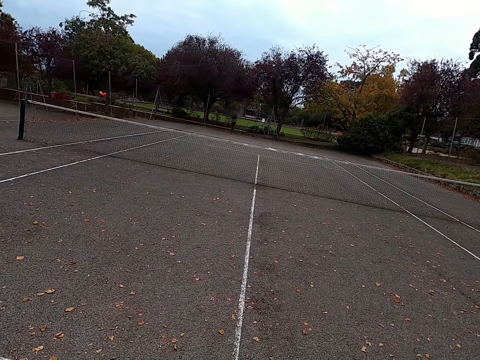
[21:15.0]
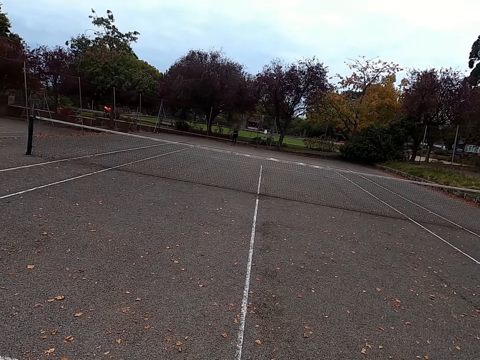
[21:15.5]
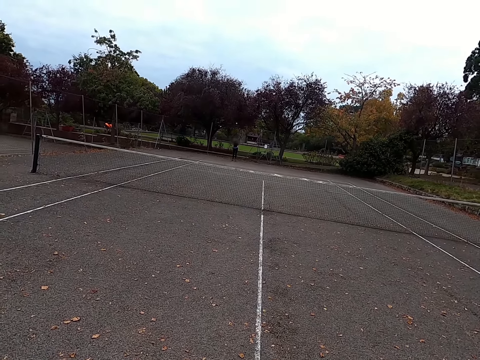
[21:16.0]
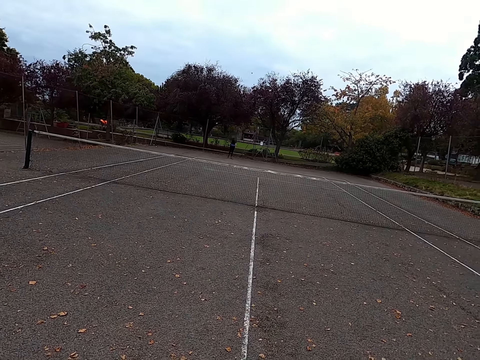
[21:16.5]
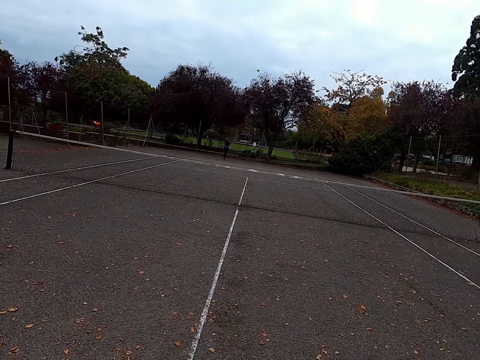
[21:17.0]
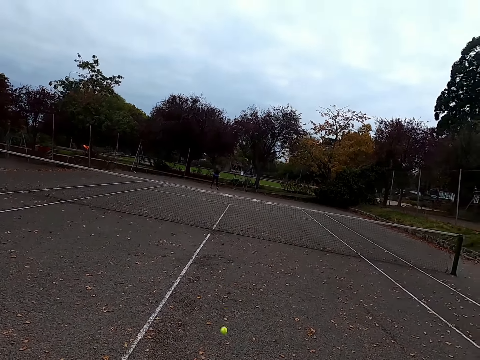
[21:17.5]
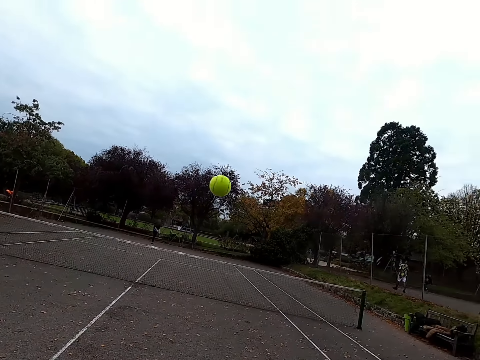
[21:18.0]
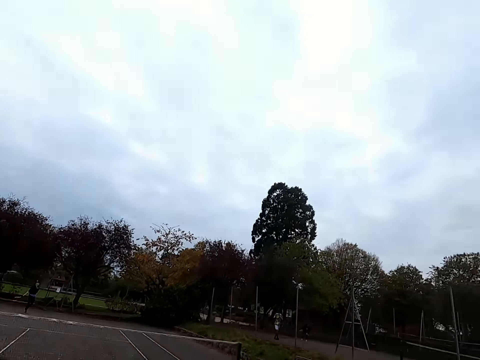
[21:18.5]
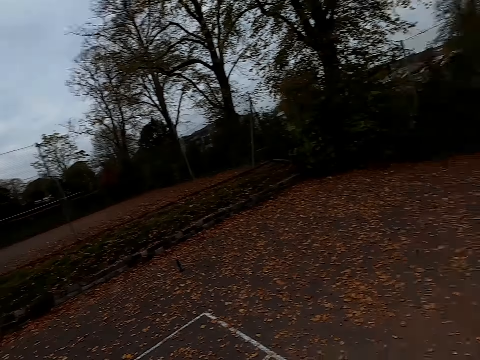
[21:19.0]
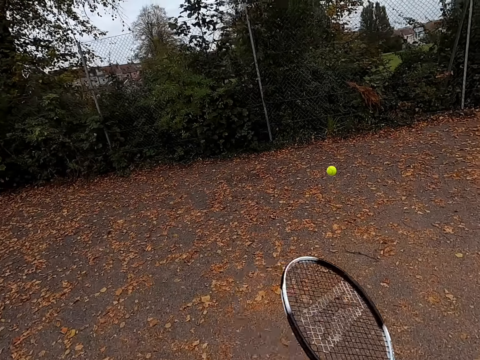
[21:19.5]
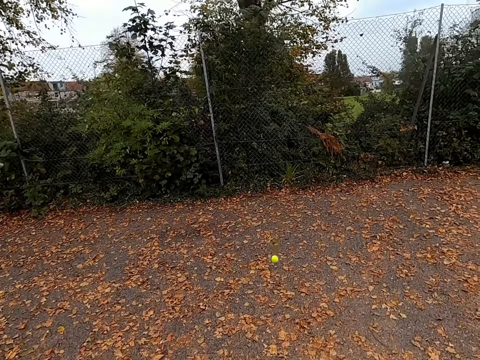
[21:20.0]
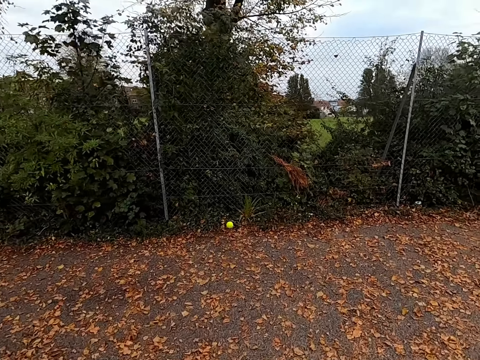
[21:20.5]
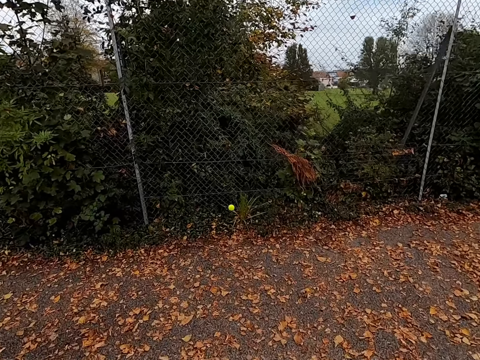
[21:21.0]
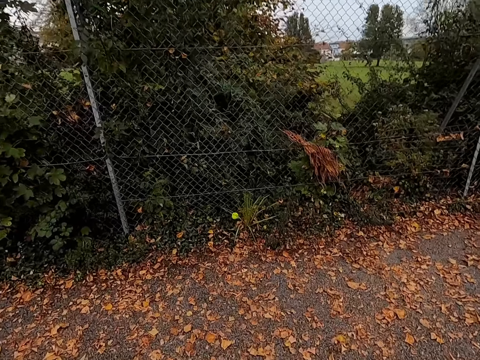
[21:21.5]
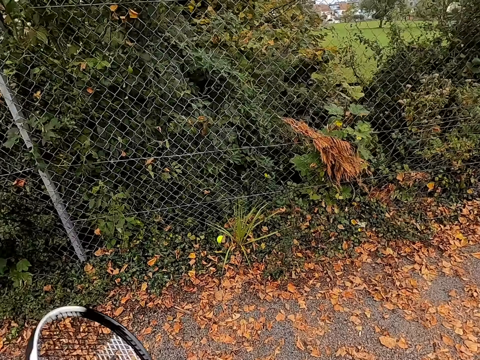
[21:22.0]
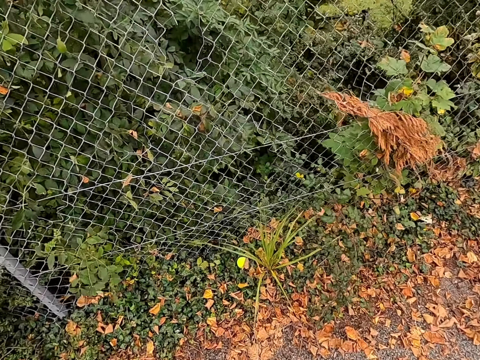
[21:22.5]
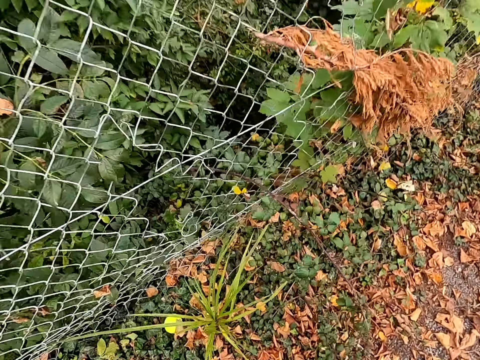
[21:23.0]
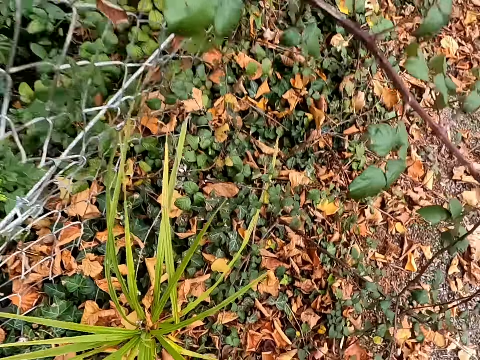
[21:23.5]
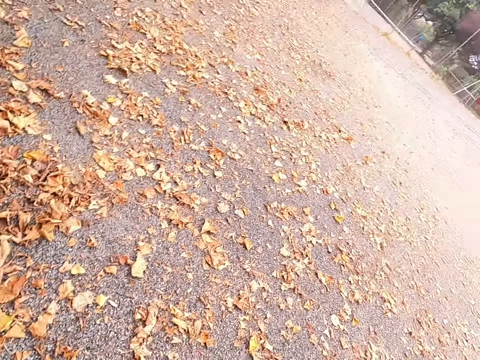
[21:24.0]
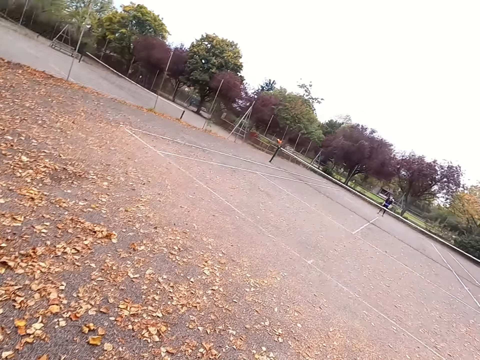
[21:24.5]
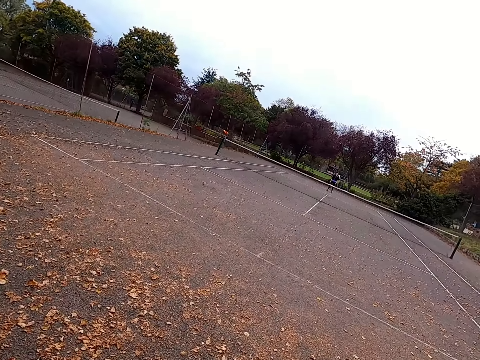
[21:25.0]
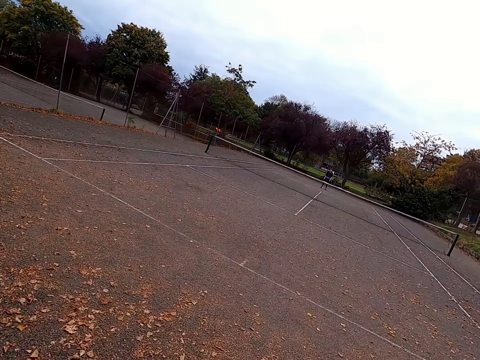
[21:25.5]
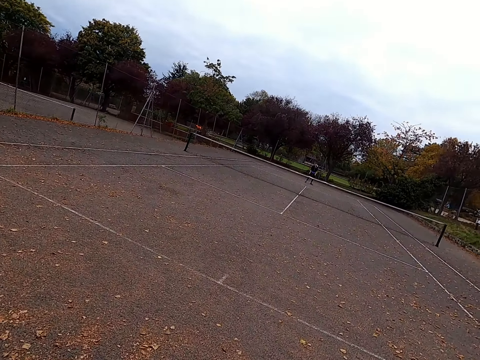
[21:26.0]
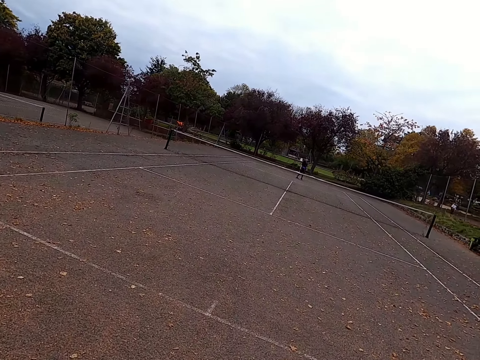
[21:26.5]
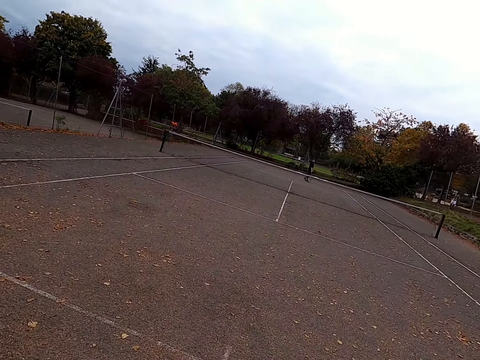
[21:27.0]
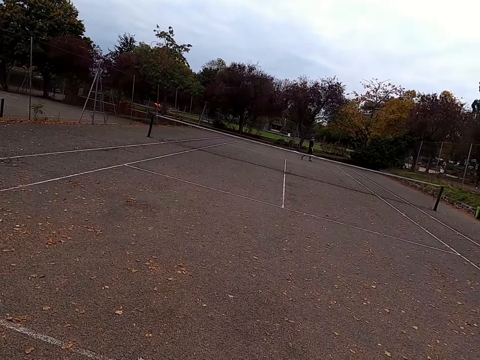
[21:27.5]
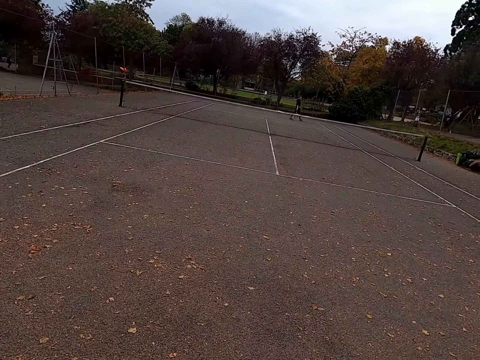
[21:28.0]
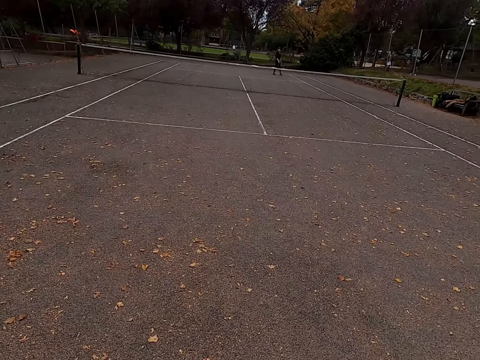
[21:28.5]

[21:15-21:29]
A woman hits a tennis ball with a racquet. The camera wearer walks around the tennis court. They go after the ball. They pick up the tennis ball and walk around the tennis court.

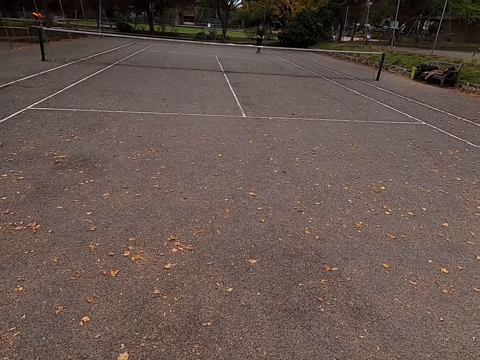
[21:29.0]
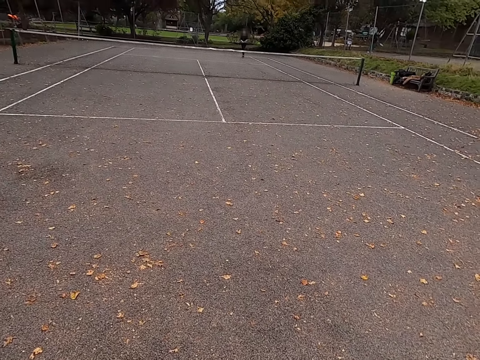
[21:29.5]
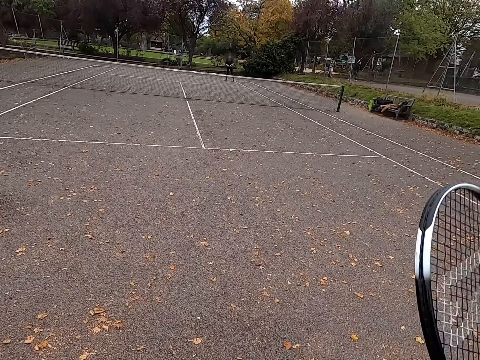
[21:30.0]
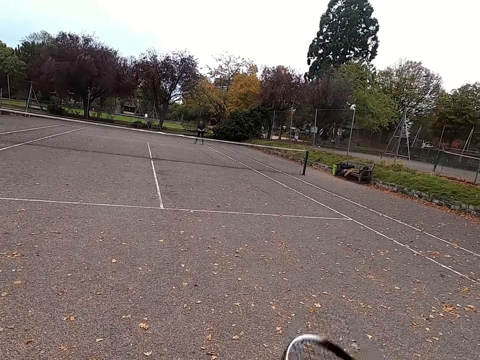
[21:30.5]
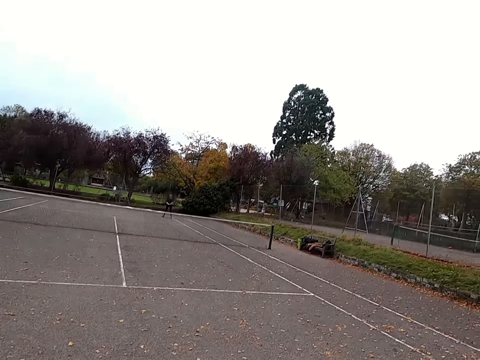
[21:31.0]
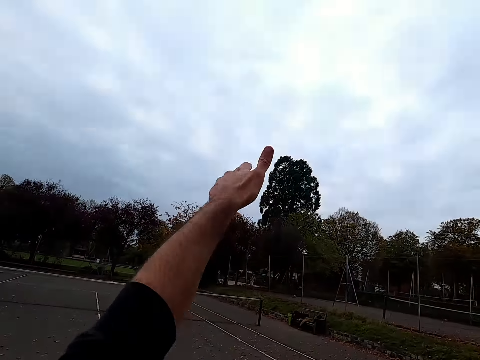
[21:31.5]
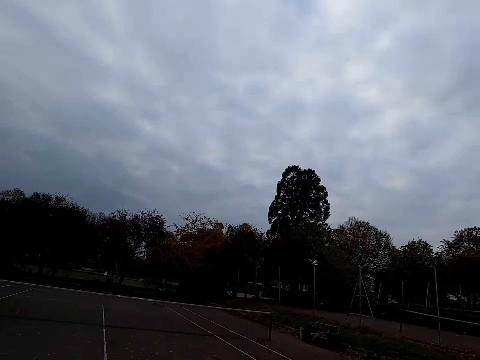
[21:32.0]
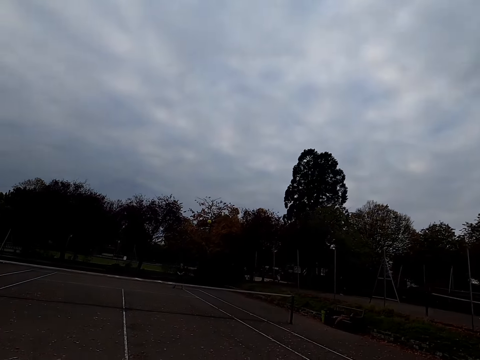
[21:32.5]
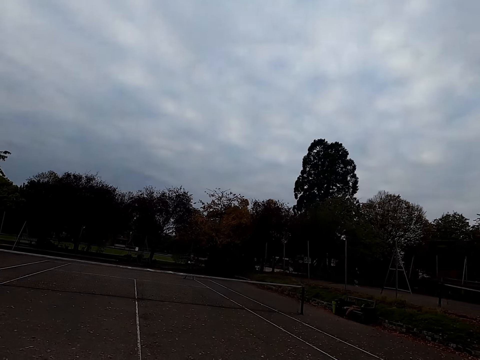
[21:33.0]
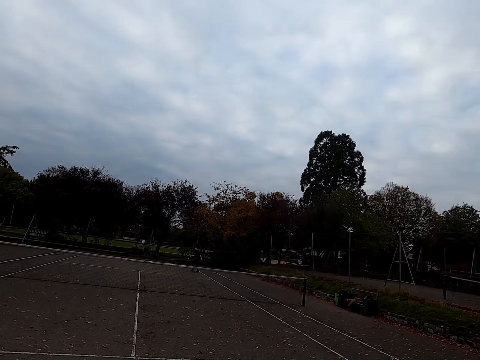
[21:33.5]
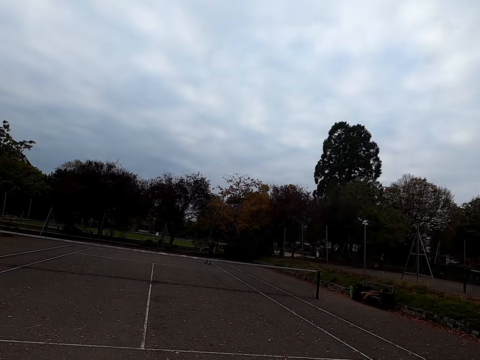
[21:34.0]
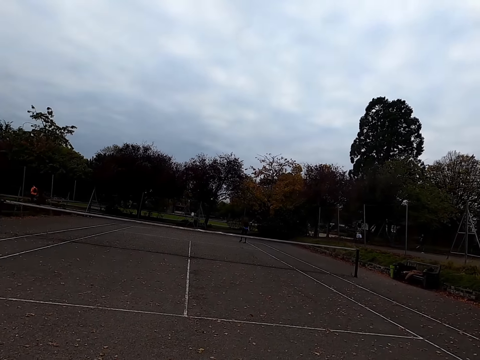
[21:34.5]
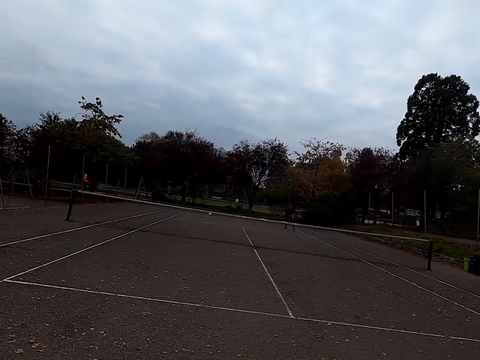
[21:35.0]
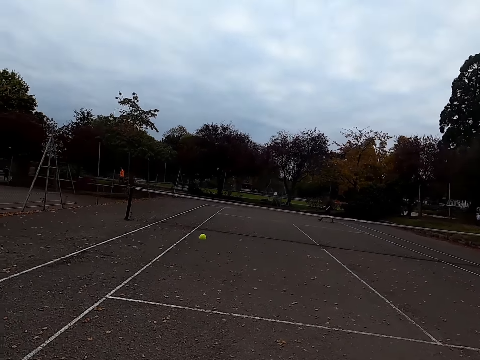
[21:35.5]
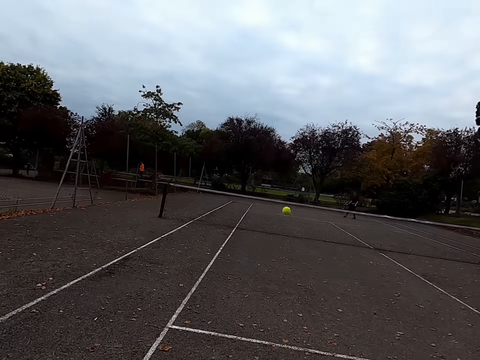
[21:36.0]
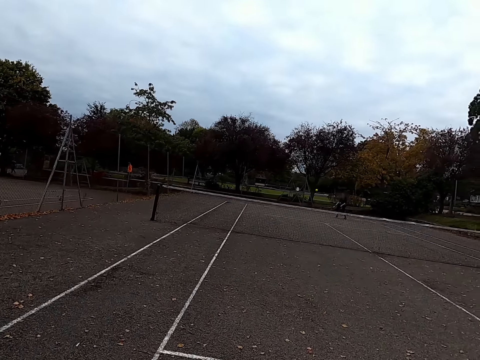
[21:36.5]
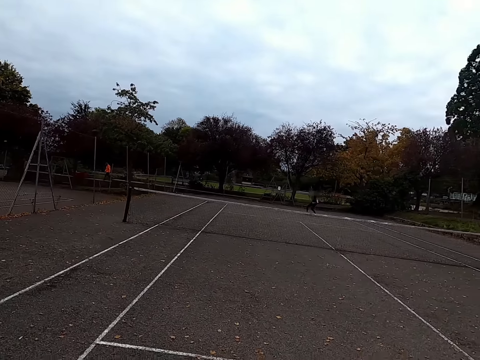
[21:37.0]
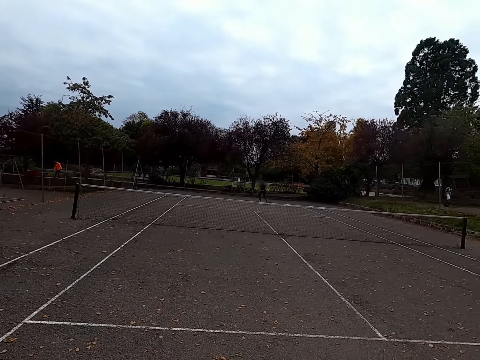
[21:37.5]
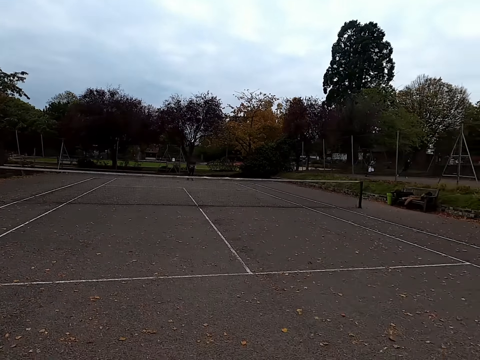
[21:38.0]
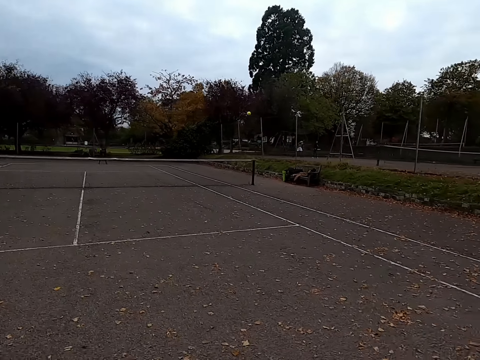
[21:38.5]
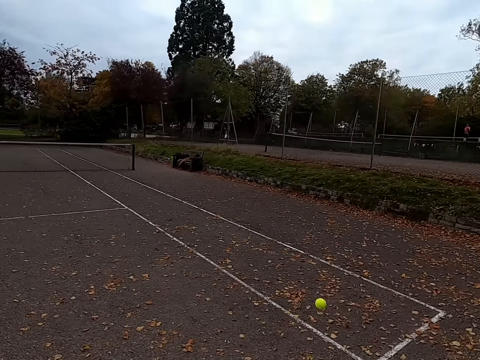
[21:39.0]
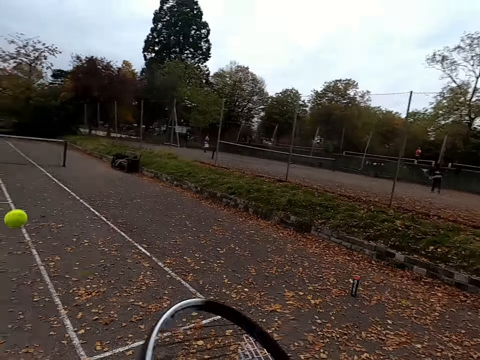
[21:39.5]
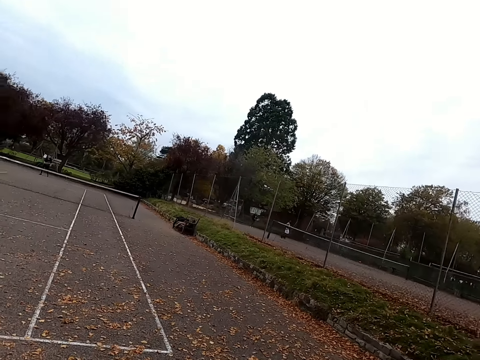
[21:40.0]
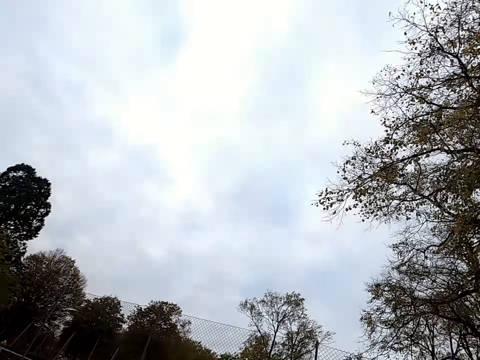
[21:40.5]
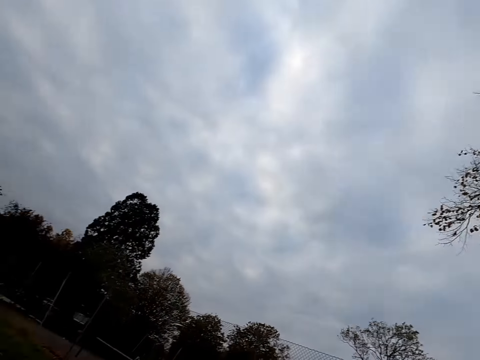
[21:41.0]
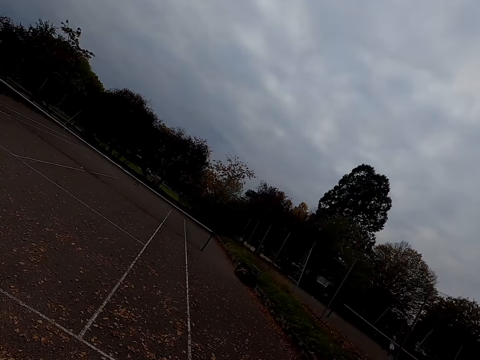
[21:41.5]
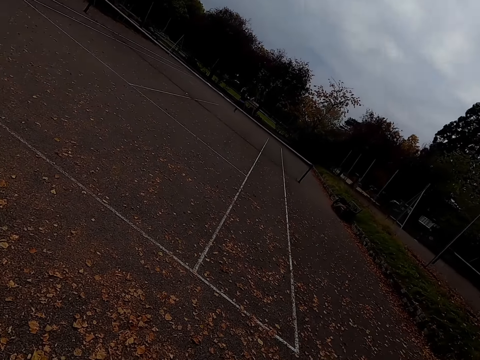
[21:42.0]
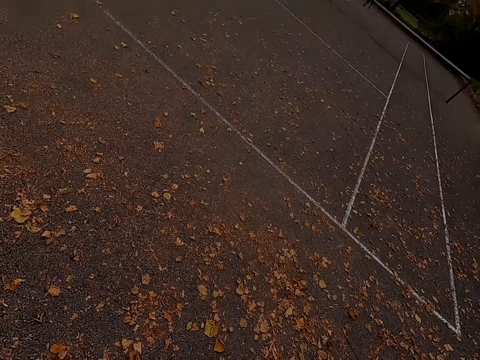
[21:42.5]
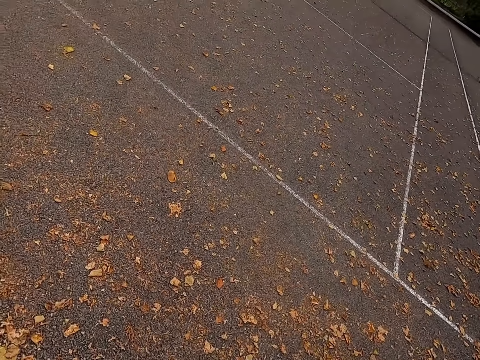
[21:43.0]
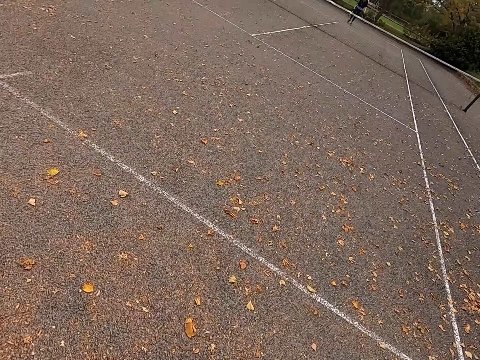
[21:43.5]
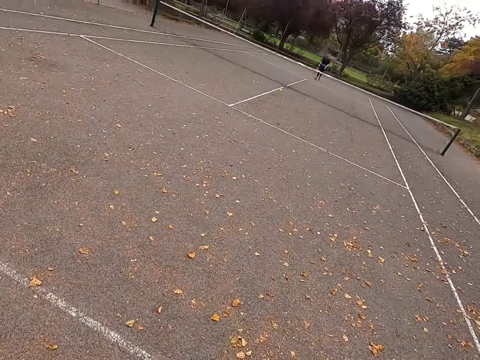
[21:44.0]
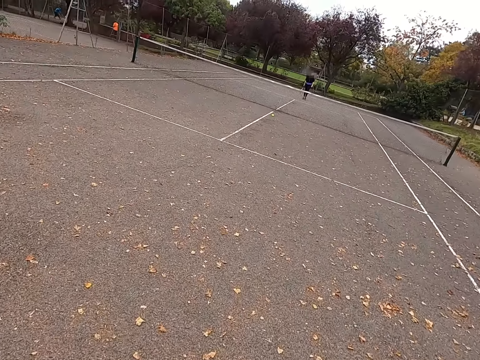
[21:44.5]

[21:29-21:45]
The camera wearer throws a tennis ball up. They hit the tennis ball with a racquet. A woman hits the tennis ball with the racquet. The camera wearer hits the tennis ball with the racquet. The woman hits the tennis ball with the racquet. The camera wearer hits the tennis ball with the racquet. They walk around the tennis court. They look around.
